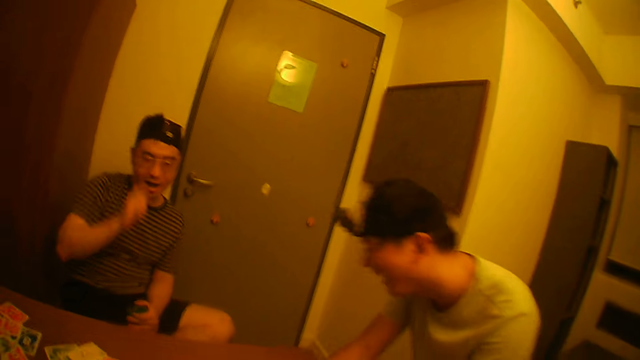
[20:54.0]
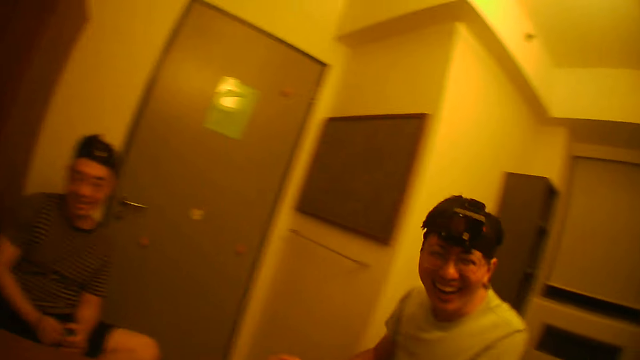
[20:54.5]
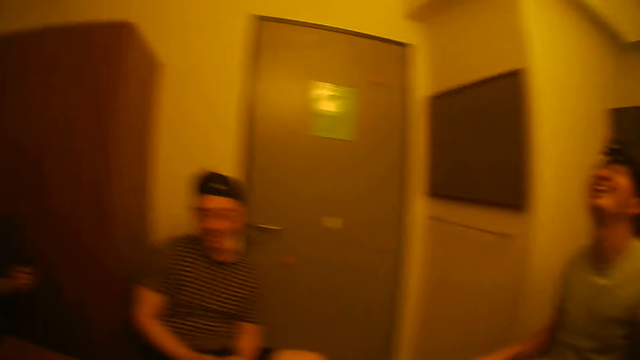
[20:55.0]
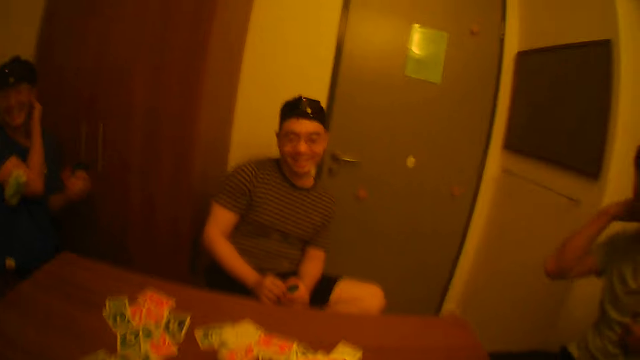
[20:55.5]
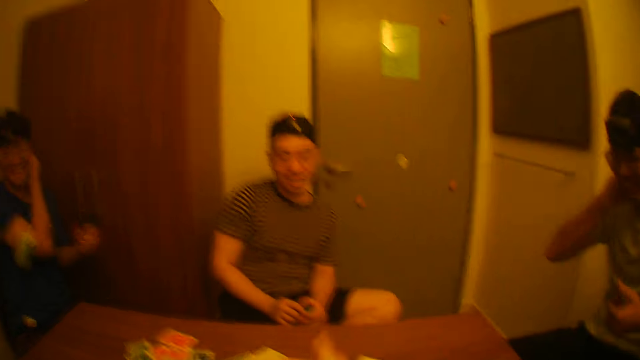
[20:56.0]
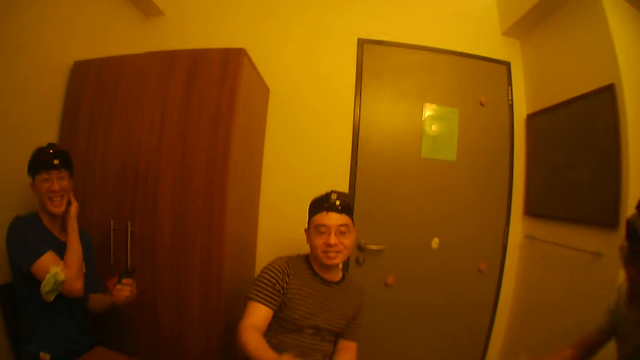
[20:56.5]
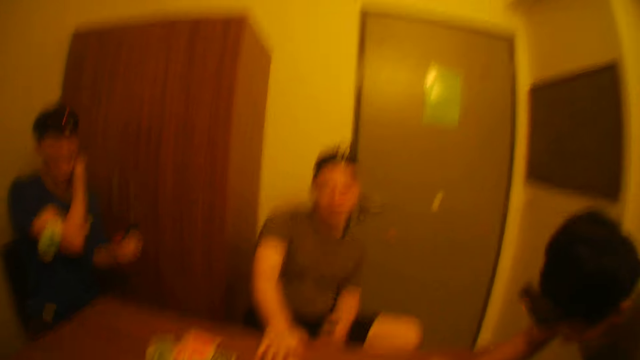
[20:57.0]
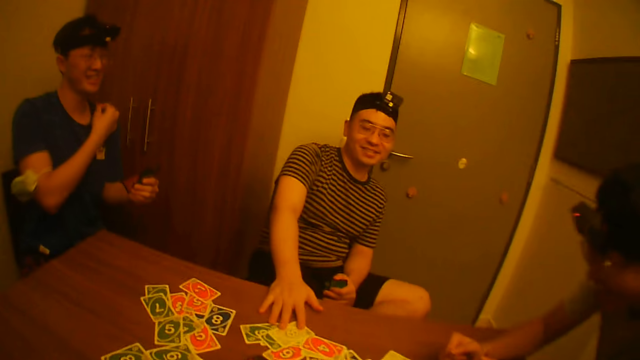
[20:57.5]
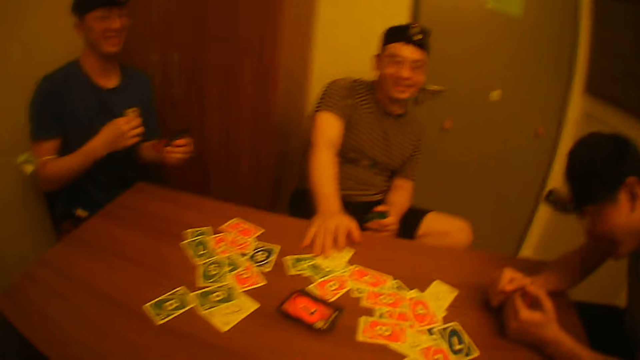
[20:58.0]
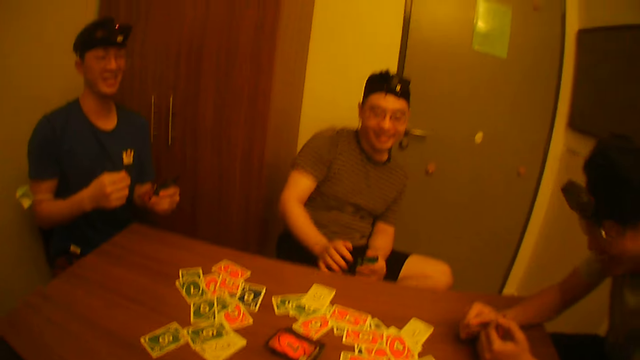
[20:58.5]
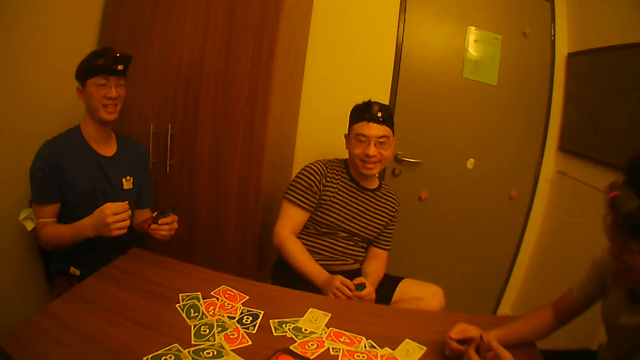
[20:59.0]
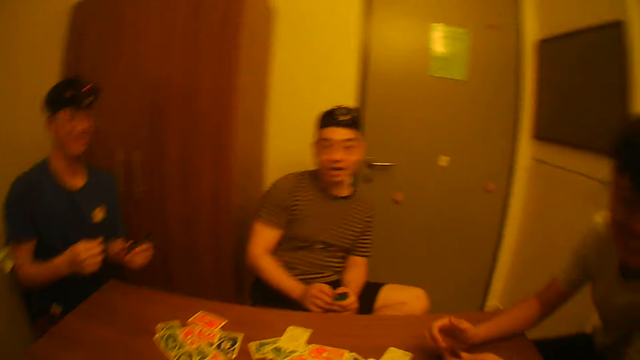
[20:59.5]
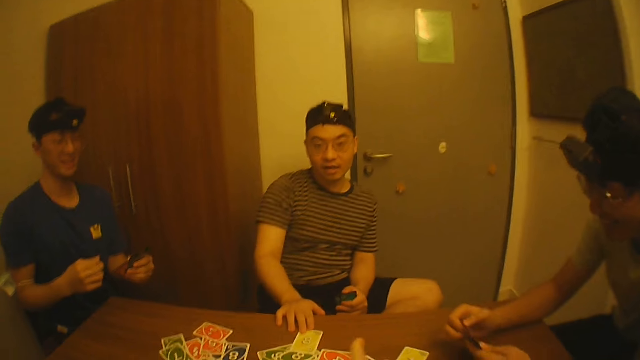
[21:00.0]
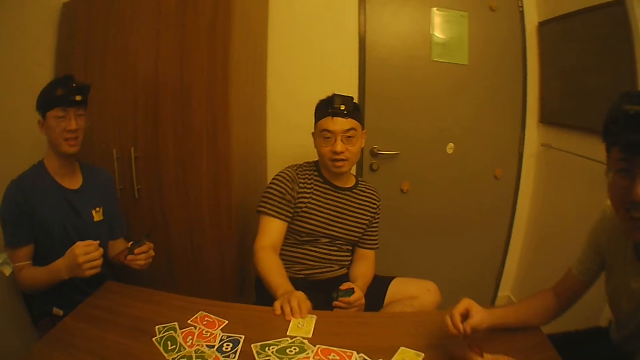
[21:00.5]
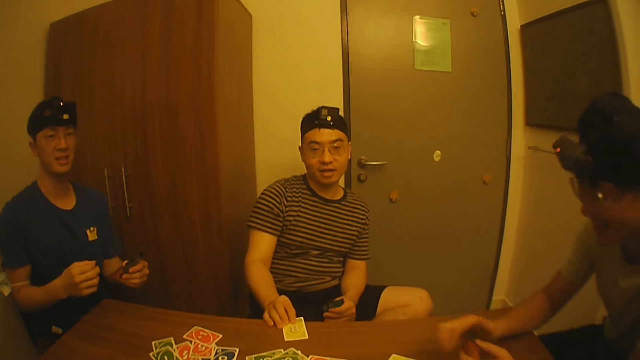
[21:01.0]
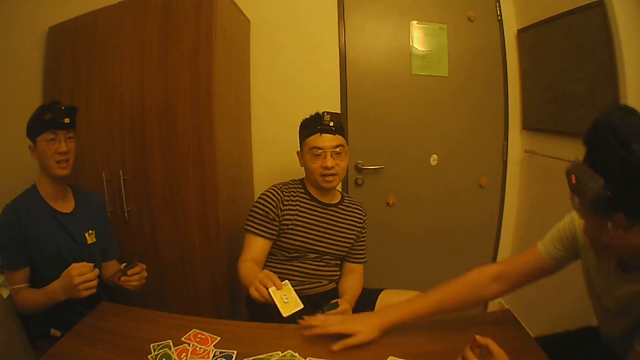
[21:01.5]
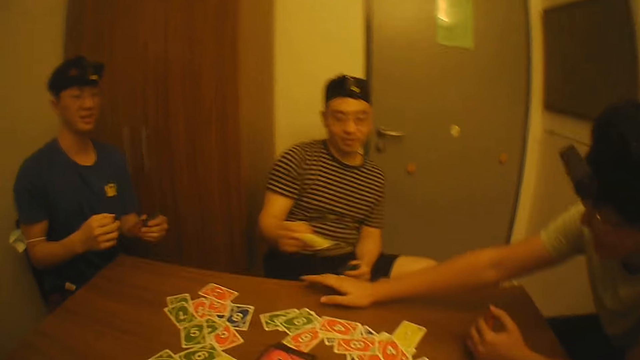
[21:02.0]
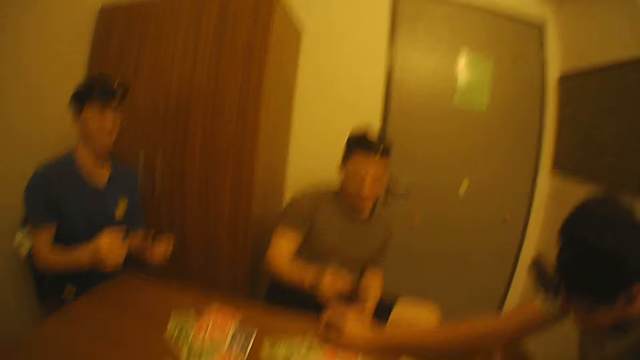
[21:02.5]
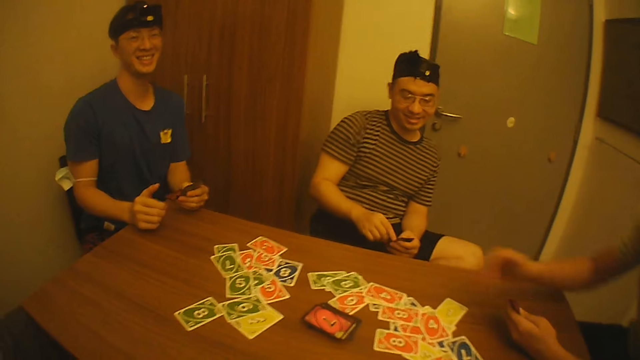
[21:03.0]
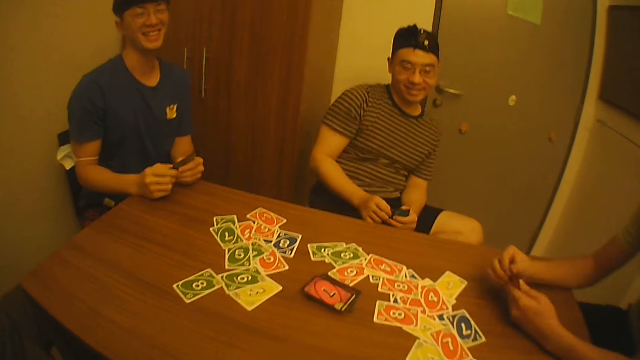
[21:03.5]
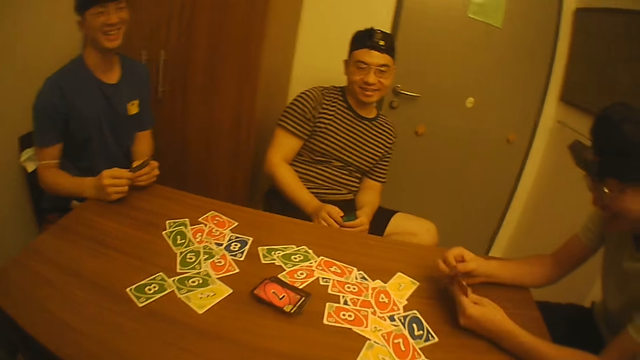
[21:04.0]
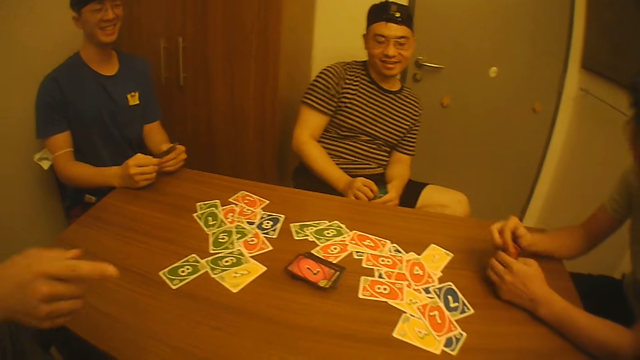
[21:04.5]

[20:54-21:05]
A man picks up a playing card from the table. Another man converses with friends.

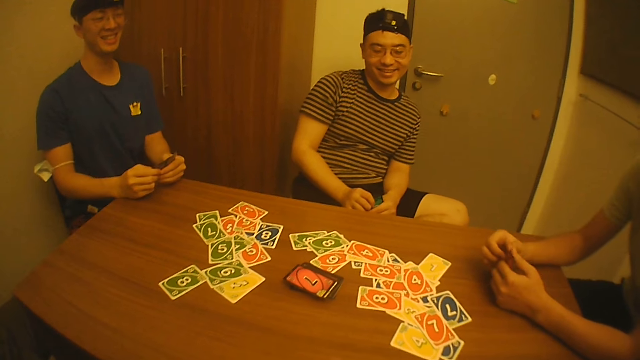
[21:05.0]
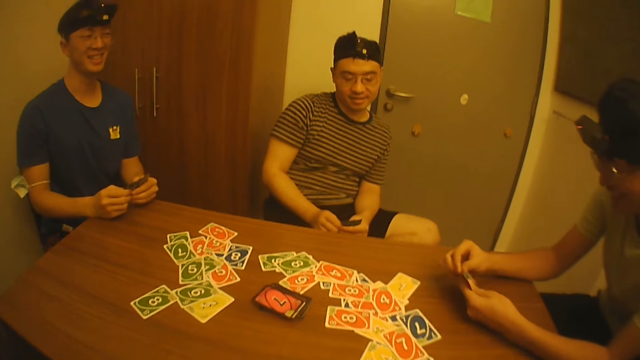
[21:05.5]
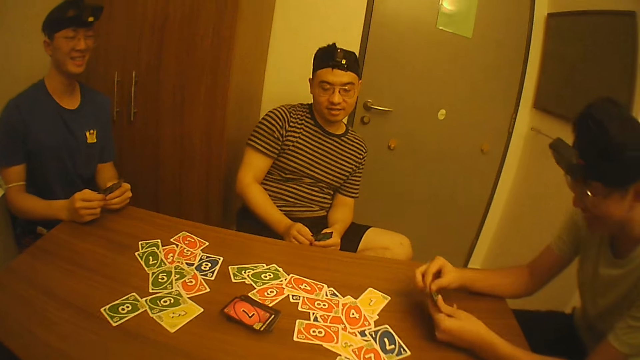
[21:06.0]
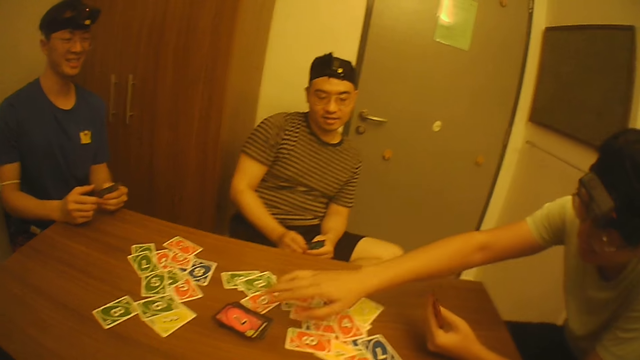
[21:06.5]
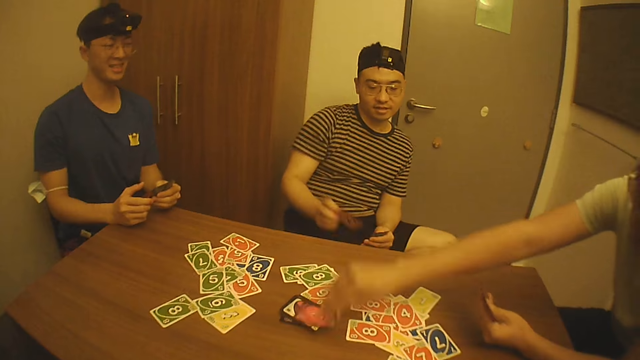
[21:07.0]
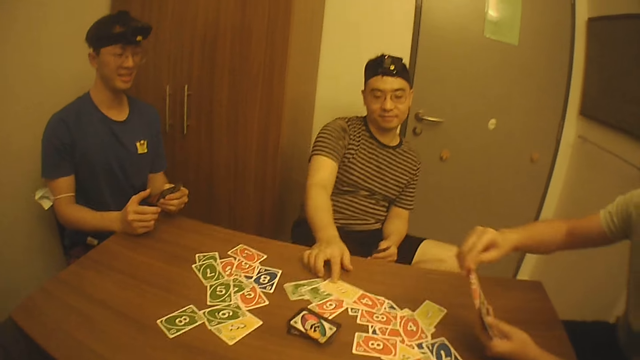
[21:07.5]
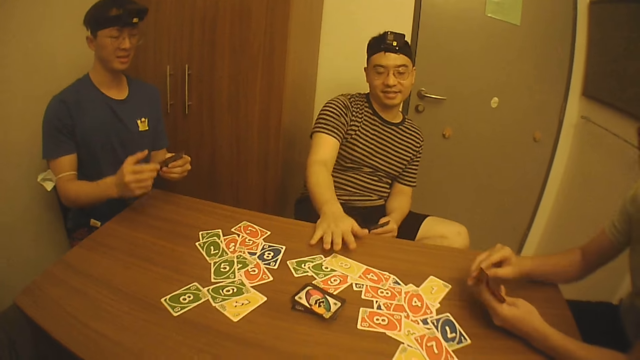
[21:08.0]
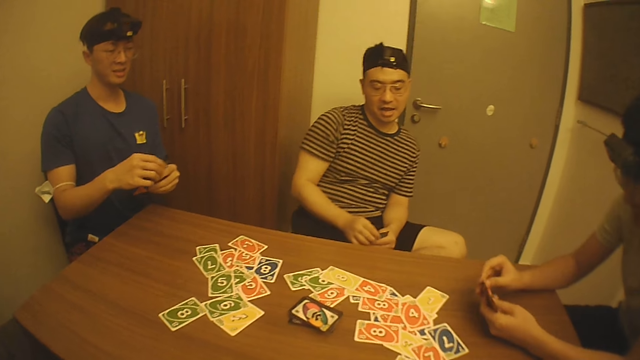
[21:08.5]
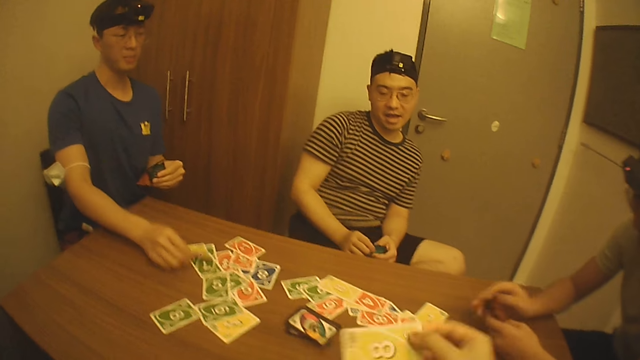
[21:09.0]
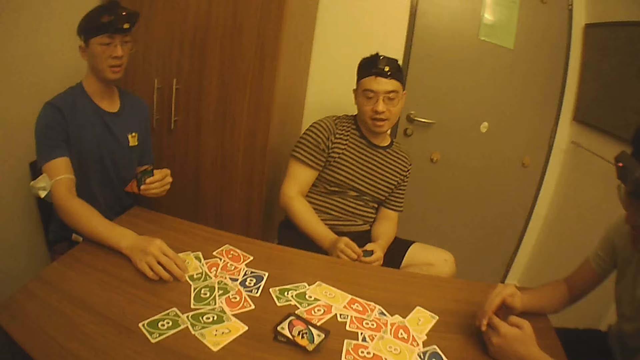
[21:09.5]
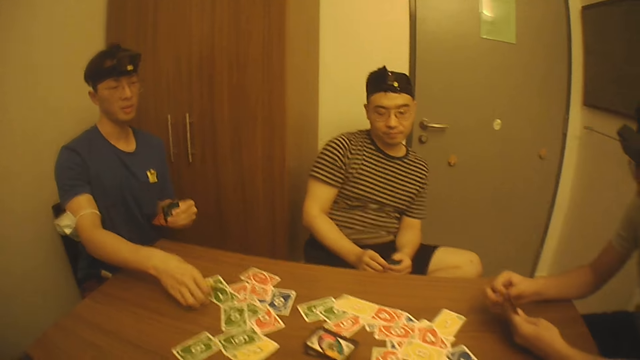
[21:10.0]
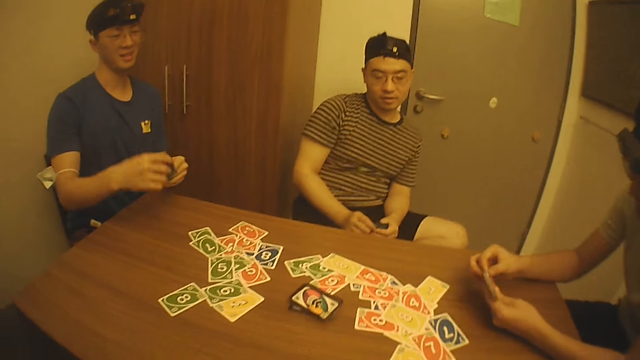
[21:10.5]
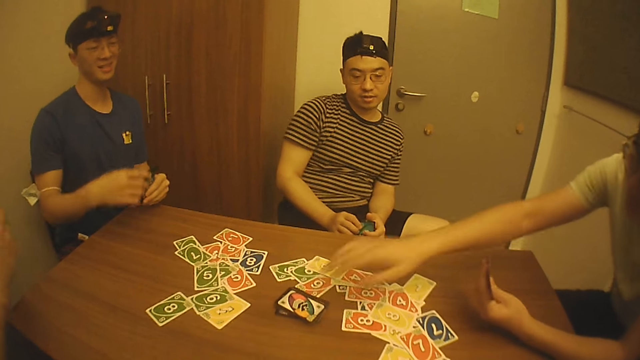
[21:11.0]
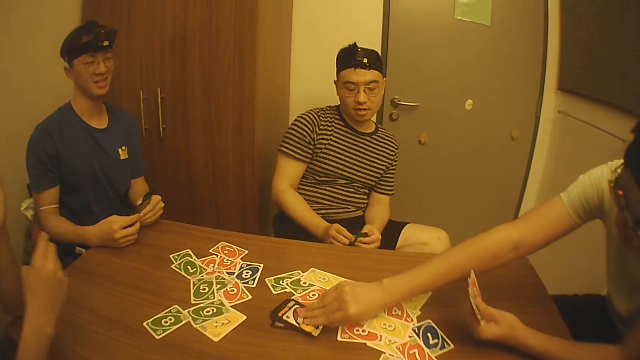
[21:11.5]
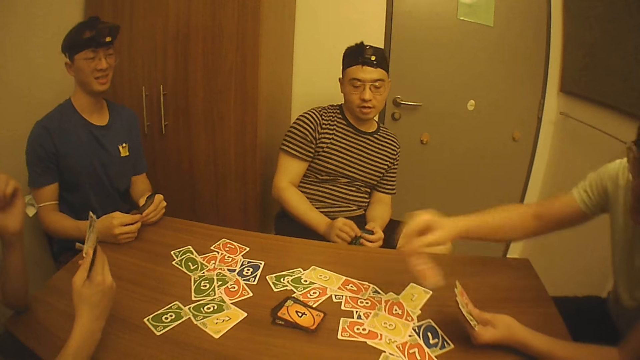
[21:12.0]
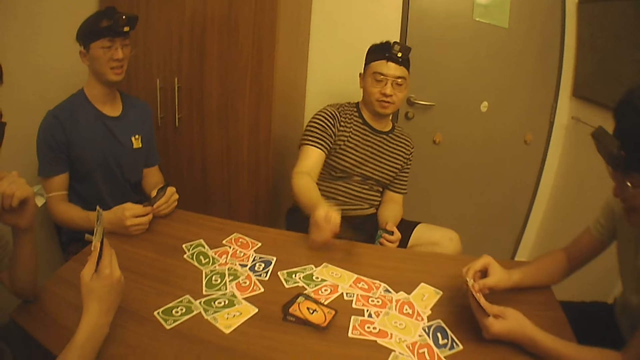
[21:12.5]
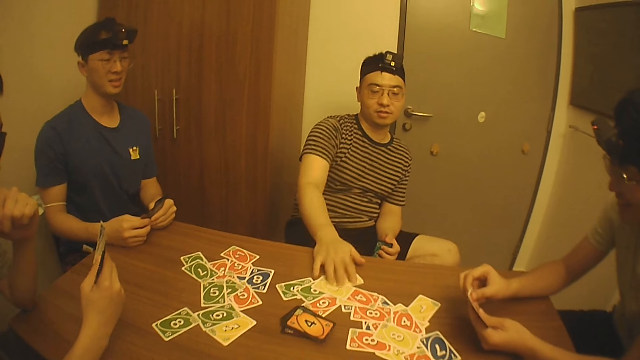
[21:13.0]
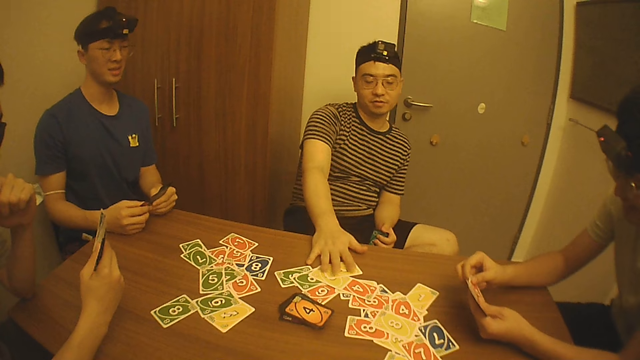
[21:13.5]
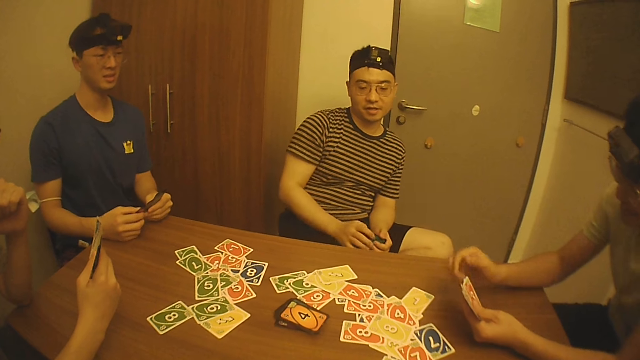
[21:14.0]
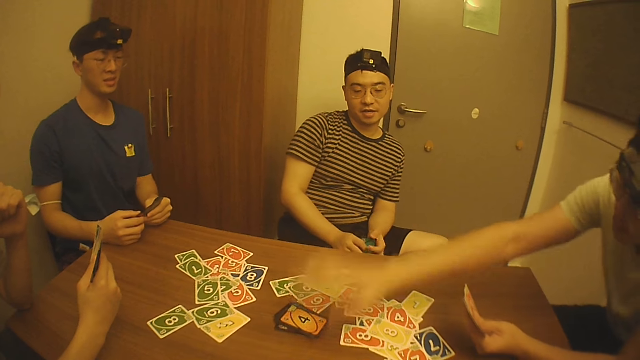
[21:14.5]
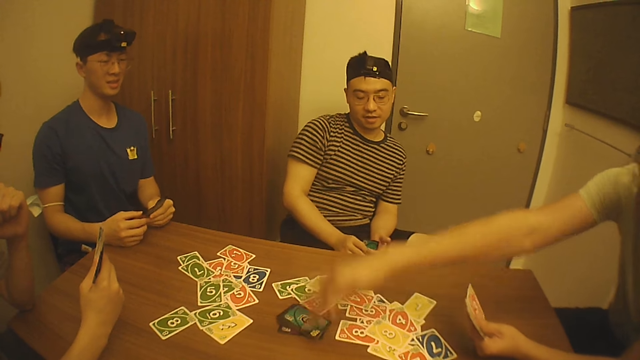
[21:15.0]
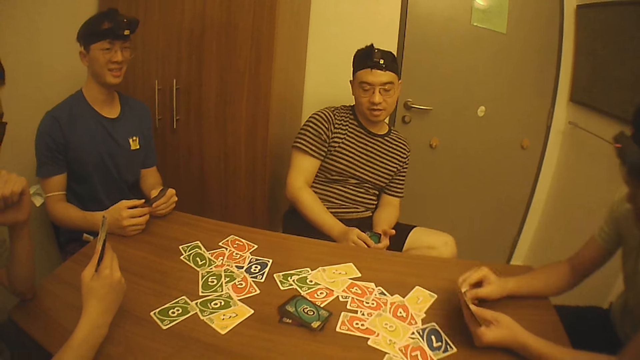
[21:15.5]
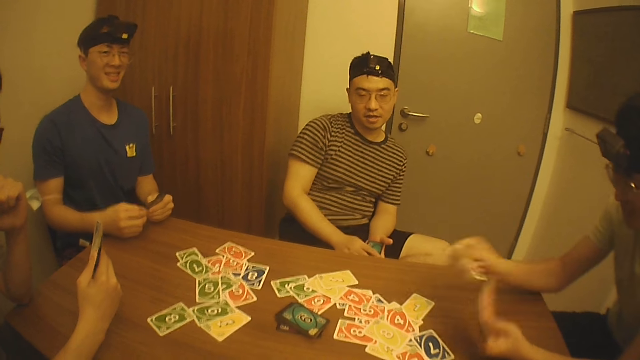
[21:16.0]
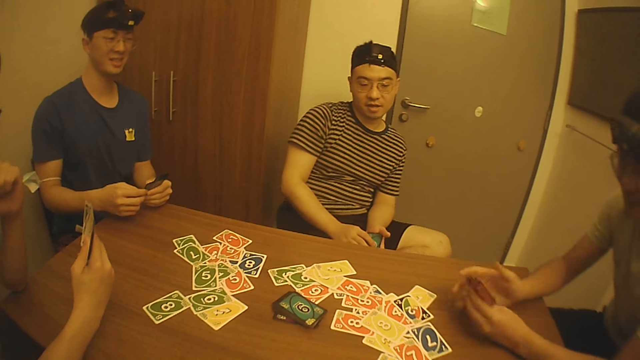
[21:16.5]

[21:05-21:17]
A man chats with friends. Another man picks up a playing card from the table. A third man drops a playing card from the table. A fourth man picks up a playing card from the table. The second man picks up a playing card. The first man looks at the playing cards. The third man drops a playing card from the table. The second man lifts the right hand, picks up a playing card from the table, looks at the playing card and places the playing card on the table.
